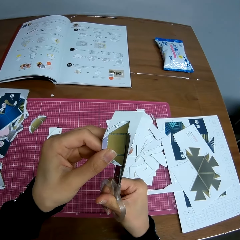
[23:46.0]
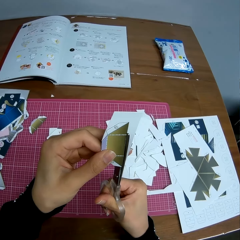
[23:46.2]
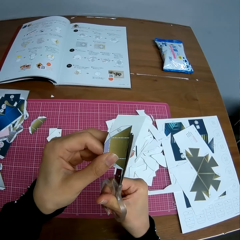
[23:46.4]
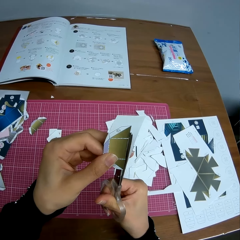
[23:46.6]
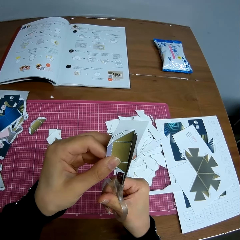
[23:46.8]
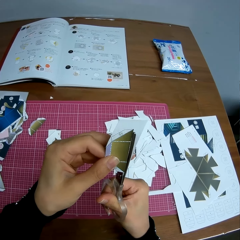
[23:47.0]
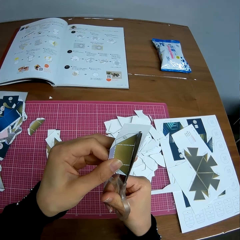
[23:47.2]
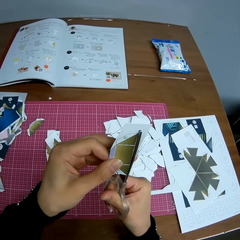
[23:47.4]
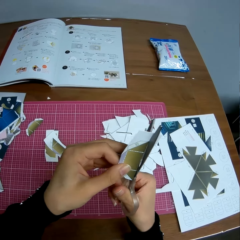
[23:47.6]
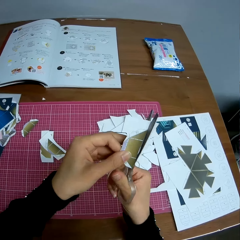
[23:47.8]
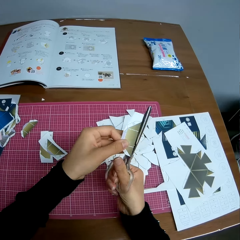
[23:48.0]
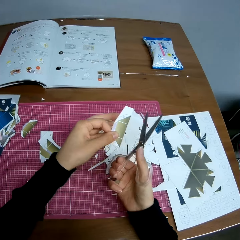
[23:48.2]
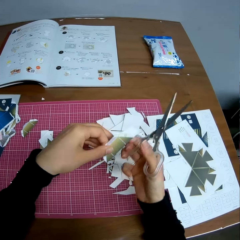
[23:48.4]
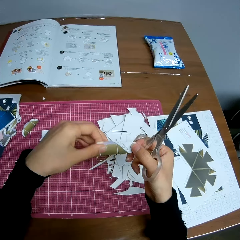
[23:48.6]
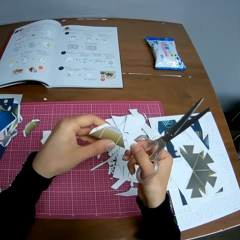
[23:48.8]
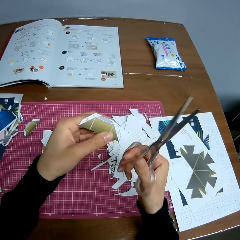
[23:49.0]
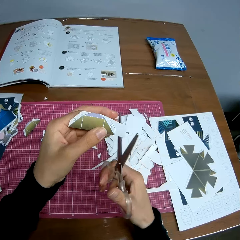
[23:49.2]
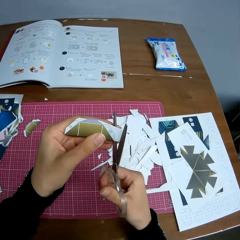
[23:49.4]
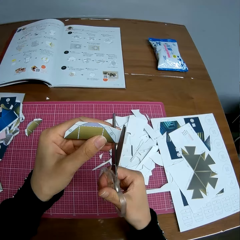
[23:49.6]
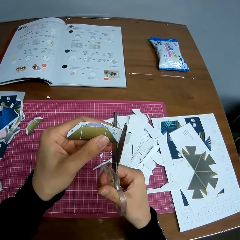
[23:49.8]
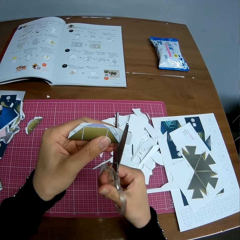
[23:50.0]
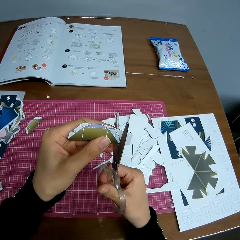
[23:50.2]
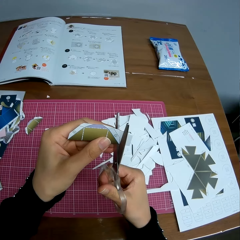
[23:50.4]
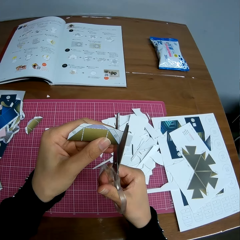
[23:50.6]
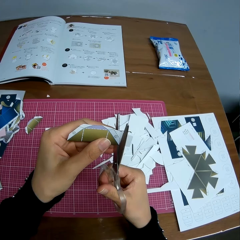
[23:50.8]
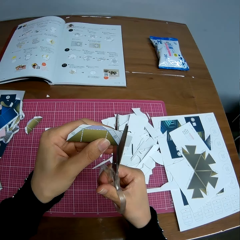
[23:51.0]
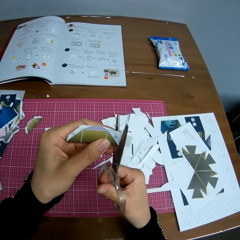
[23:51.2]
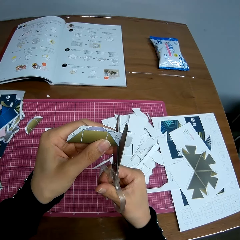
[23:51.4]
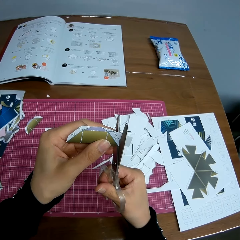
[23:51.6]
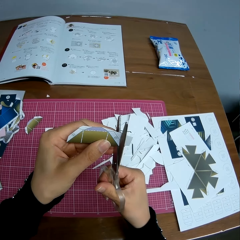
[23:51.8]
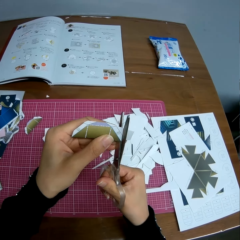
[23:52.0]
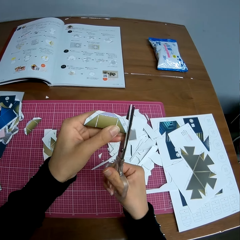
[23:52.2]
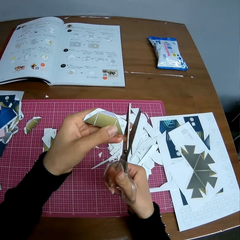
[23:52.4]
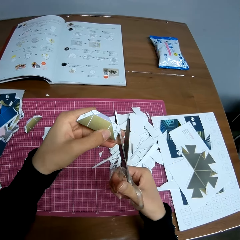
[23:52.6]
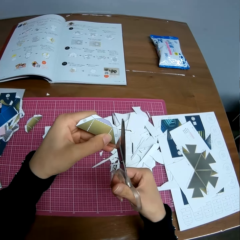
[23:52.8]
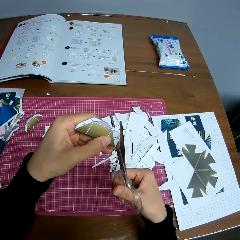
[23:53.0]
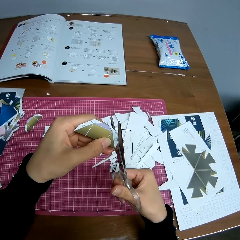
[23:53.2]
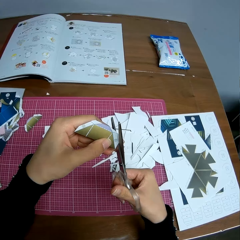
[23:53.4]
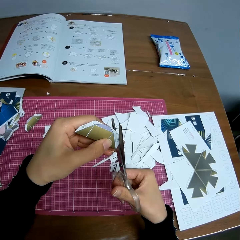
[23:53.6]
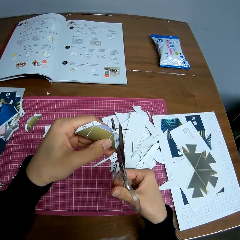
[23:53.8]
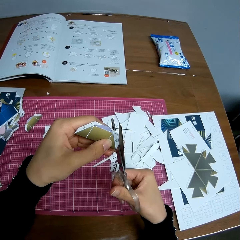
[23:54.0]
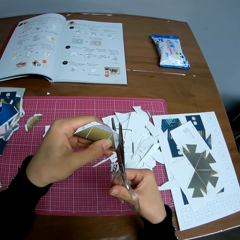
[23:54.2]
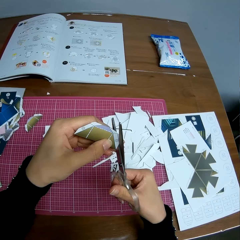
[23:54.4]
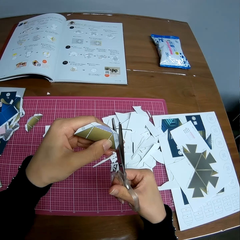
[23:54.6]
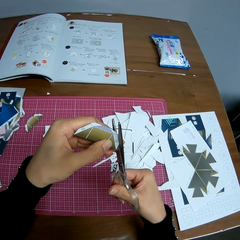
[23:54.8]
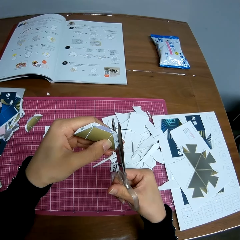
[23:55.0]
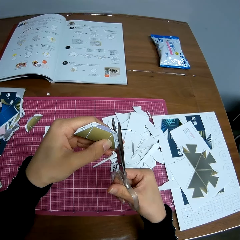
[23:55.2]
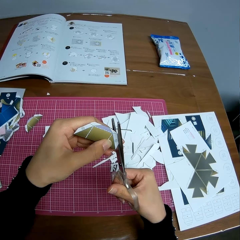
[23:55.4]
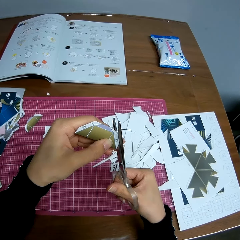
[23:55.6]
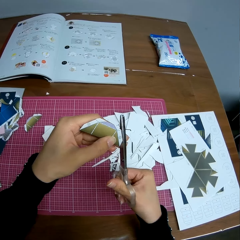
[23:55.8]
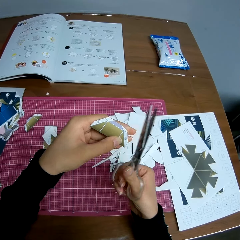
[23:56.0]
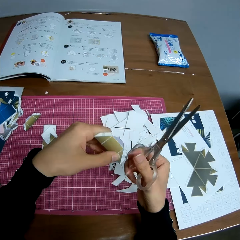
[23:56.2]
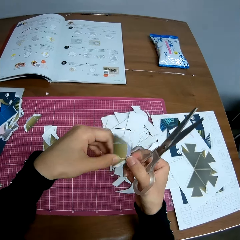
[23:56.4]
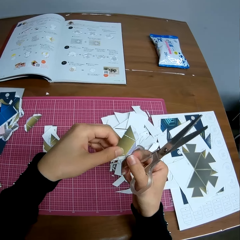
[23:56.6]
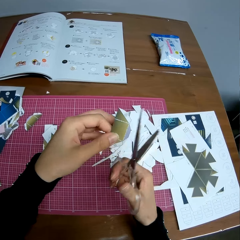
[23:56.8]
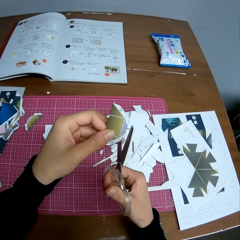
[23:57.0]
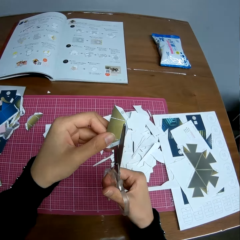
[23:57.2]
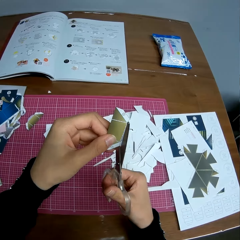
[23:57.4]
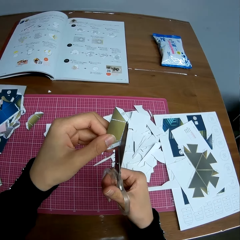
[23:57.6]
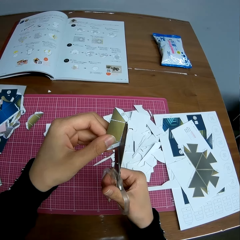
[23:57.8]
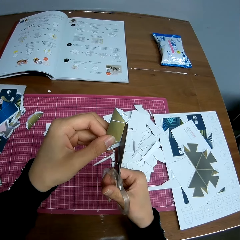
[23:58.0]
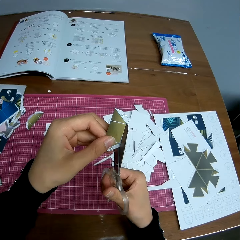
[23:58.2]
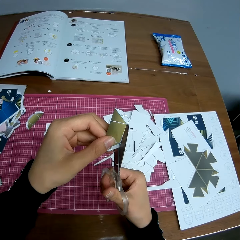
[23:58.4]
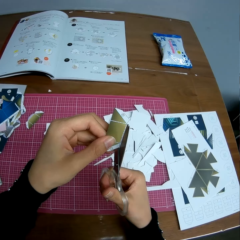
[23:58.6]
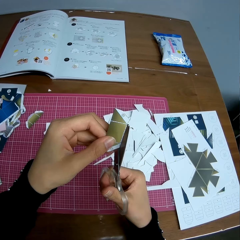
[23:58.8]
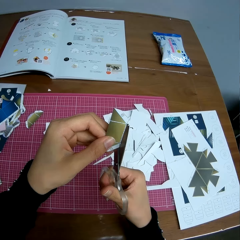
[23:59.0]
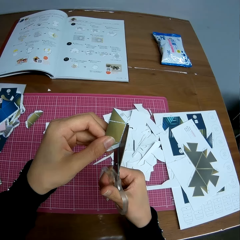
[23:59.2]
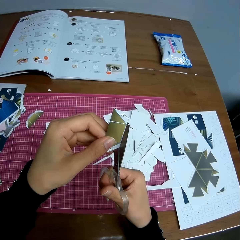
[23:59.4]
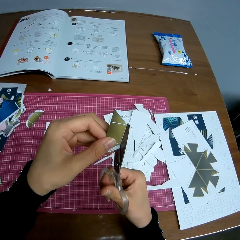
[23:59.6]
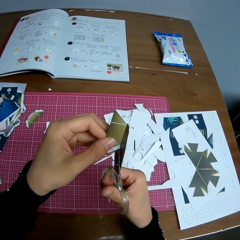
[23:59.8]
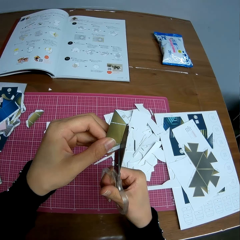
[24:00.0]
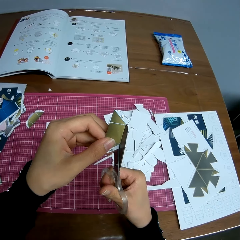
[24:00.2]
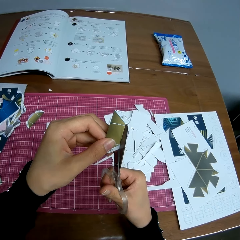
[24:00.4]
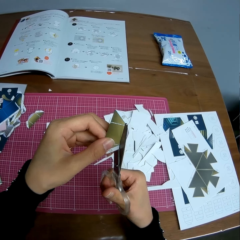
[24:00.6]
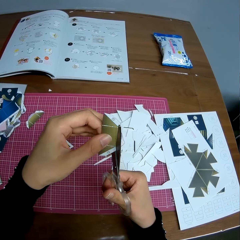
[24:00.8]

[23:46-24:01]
The camera wearer drops a cut piece of paper on a cutting board. She adjusts the paper craft or piece of paper with her hands. She cuts the paper craft with the scissors. She drops a cut piece of paper on the cutting board and cuts the piece of paper. She drops a cut piece of paper on the cutting board. She adjusts the paper craft with her hands. She cuts the paper craft with the scissors.

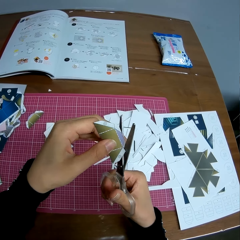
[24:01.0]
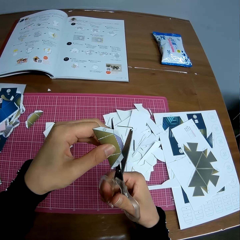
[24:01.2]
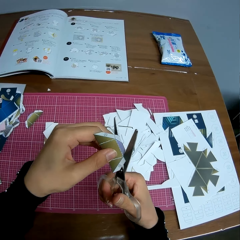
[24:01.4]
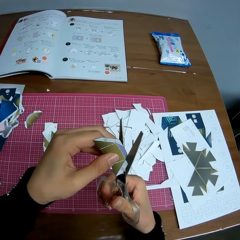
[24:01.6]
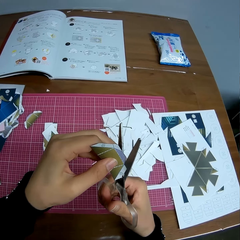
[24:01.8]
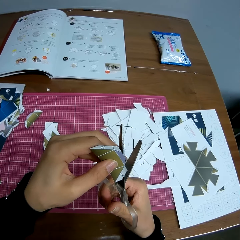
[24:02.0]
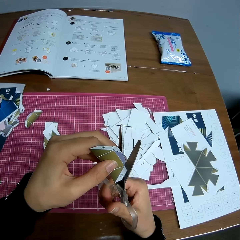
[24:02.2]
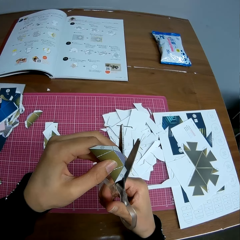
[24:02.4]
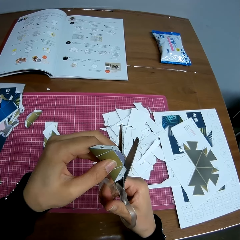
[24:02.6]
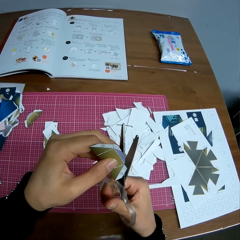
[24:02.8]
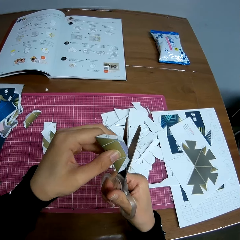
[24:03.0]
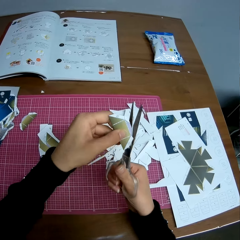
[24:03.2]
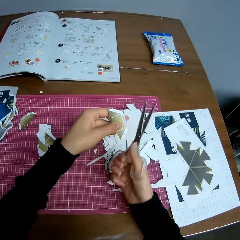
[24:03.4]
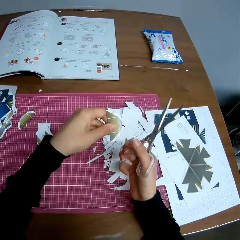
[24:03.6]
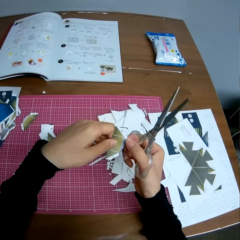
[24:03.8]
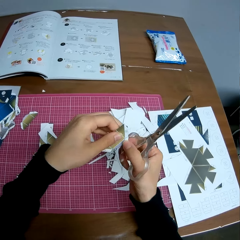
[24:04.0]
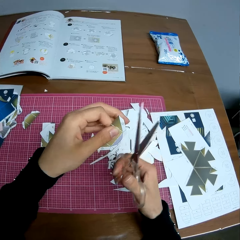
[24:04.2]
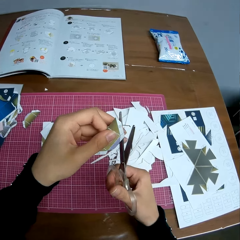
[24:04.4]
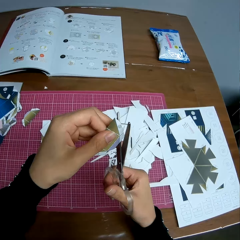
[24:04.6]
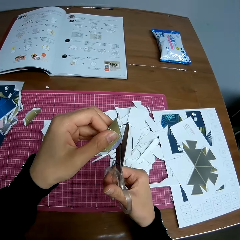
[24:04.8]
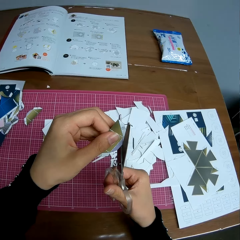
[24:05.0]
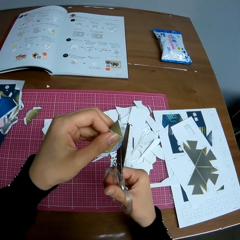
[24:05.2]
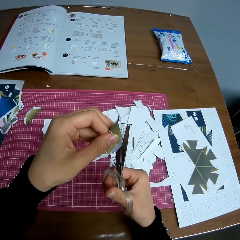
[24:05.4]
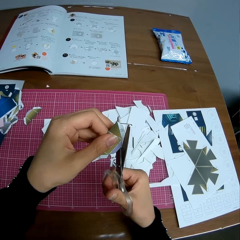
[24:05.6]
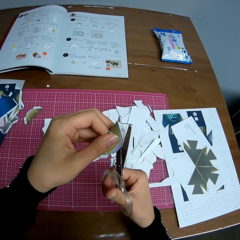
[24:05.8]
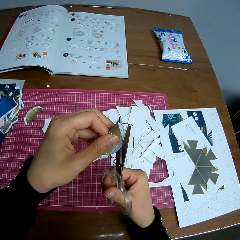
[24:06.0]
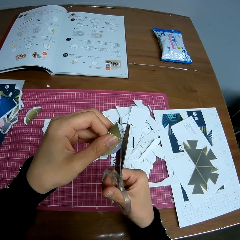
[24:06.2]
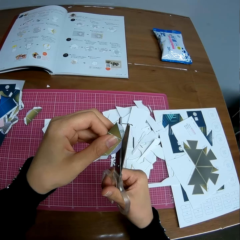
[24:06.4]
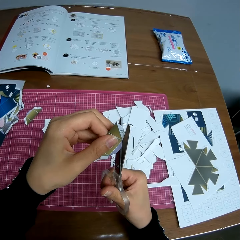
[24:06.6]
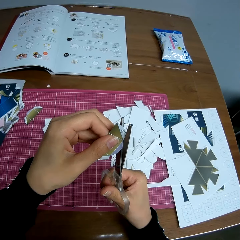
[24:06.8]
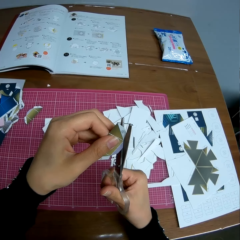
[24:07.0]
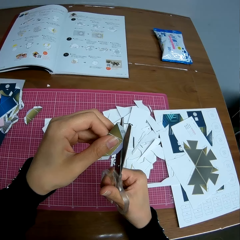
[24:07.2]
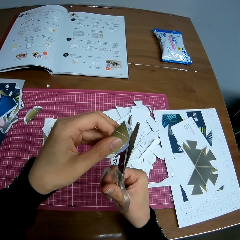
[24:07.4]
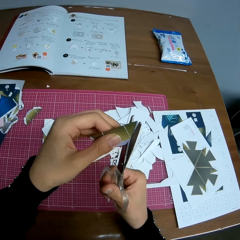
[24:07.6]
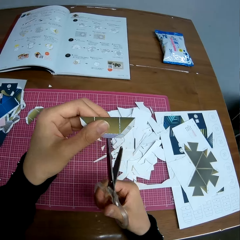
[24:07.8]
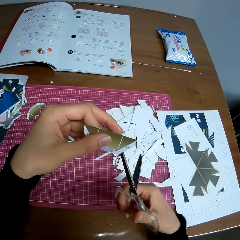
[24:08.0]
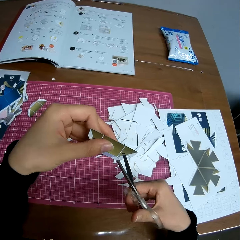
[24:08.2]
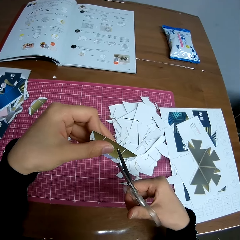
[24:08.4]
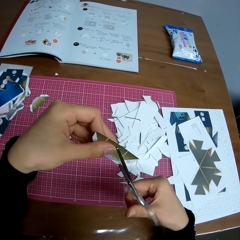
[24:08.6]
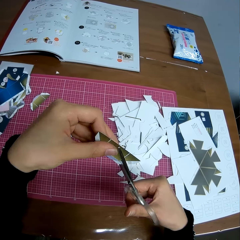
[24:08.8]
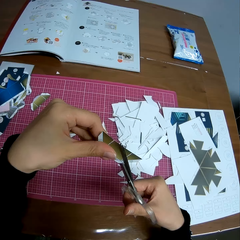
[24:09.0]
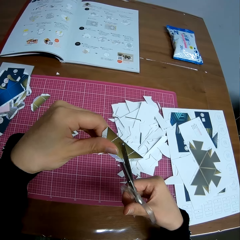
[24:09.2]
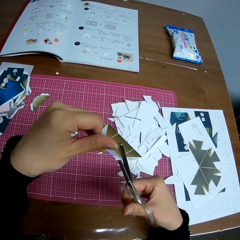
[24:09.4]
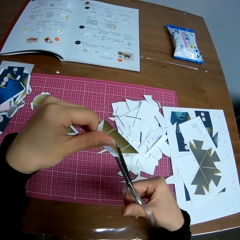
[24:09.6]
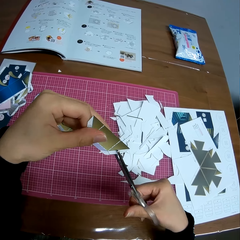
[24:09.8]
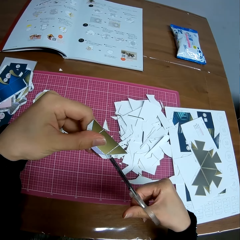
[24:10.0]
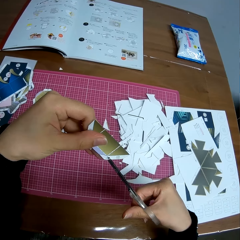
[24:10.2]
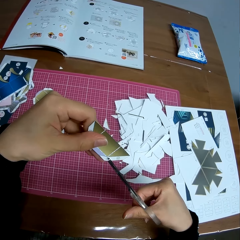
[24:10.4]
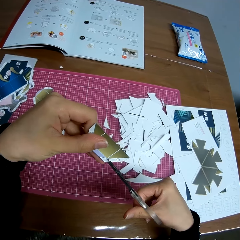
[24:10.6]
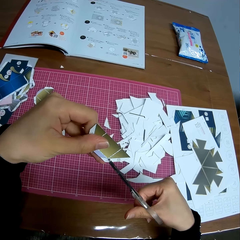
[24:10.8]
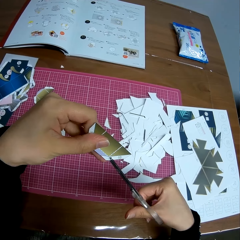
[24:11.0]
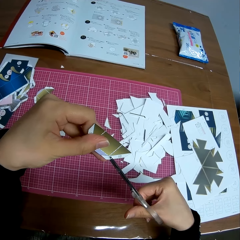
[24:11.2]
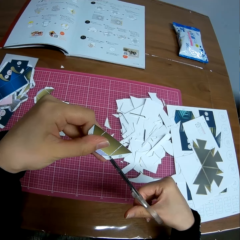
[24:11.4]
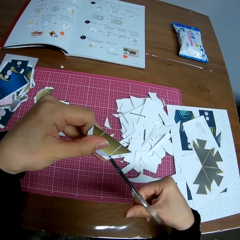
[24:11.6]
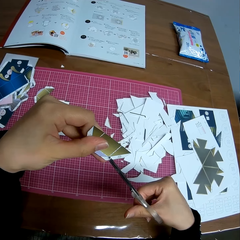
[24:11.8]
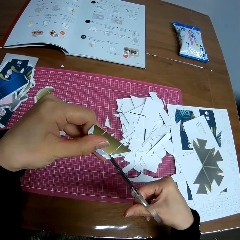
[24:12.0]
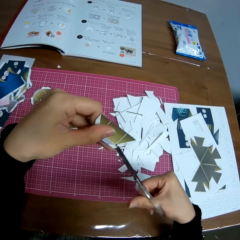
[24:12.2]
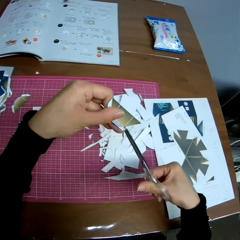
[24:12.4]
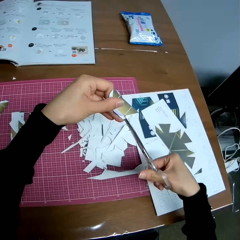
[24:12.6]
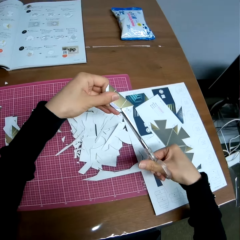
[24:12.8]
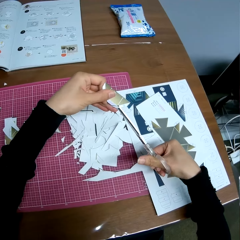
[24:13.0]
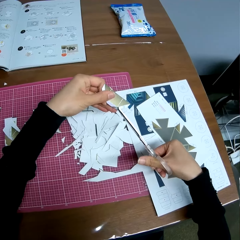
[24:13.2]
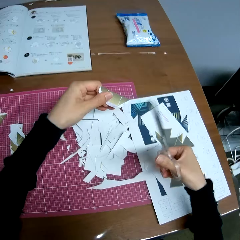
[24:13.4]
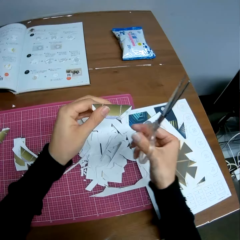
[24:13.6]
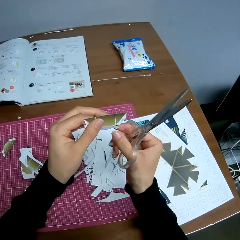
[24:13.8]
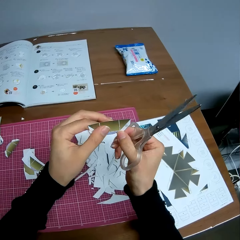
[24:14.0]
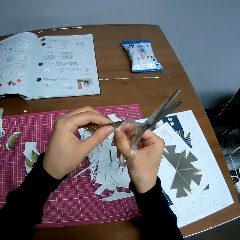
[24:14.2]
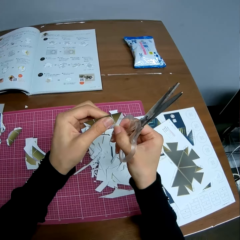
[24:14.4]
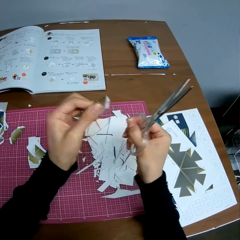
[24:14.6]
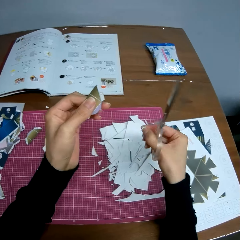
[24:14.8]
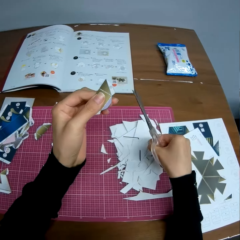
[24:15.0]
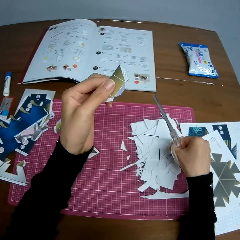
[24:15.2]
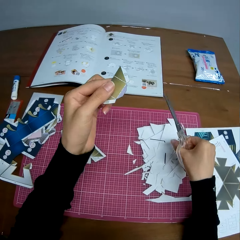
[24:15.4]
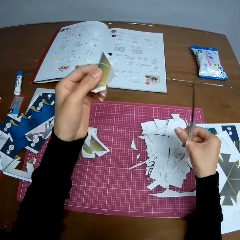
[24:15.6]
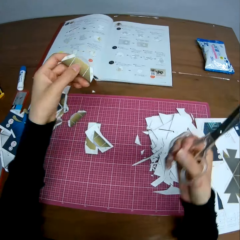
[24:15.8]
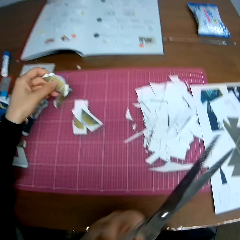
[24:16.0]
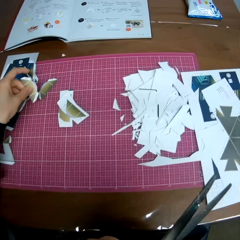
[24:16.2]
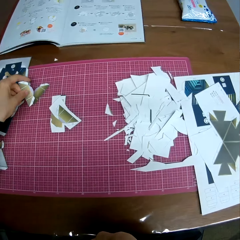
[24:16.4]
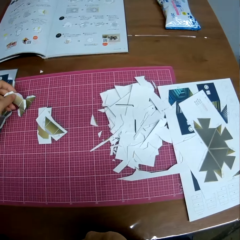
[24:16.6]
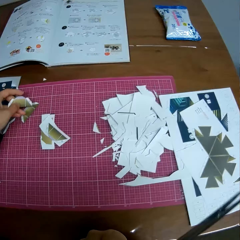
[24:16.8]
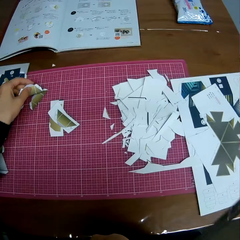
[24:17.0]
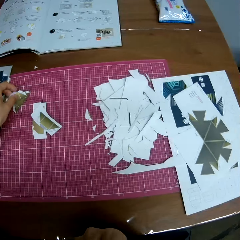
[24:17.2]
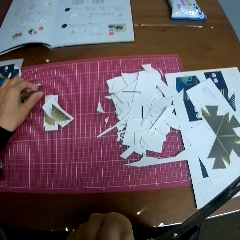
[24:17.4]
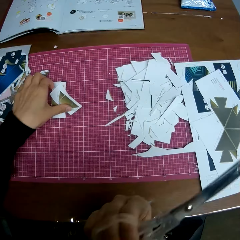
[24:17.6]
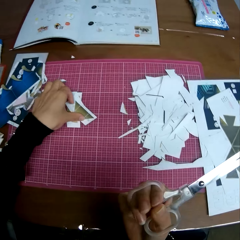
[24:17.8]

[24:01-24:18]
The camera wearer drops a cut piece of paper on a cutting board. She adjusts the paper craft or piece of paper with her hands. She cuts the paper craft with the scissors. She adjusts the piece of paper and cuts the piece of paper. She pulls out a paper strand from the paper craft with her right hand. She puts down the cut piece of paper on the cutting board. She does something. She drops the paper craft on the cutting mat on the table.
